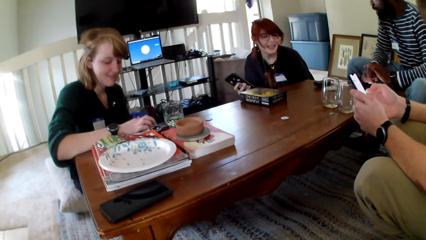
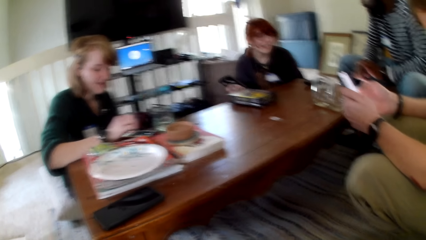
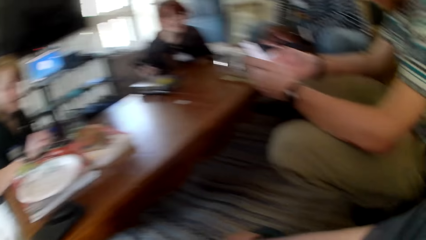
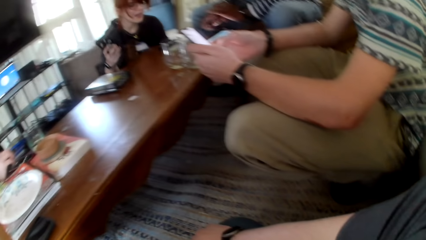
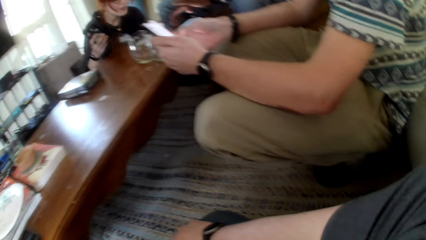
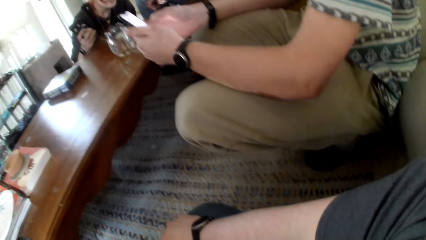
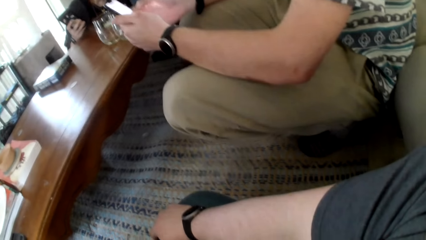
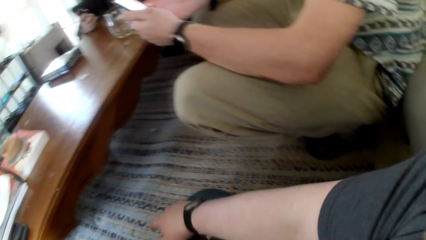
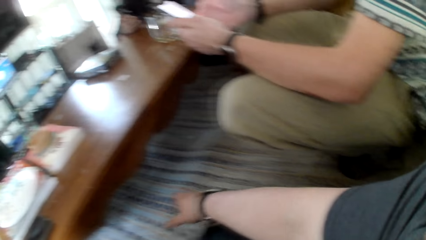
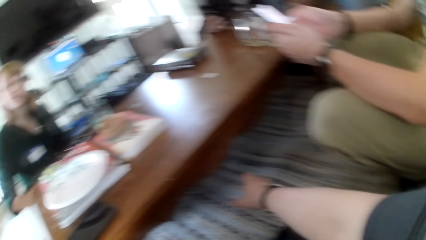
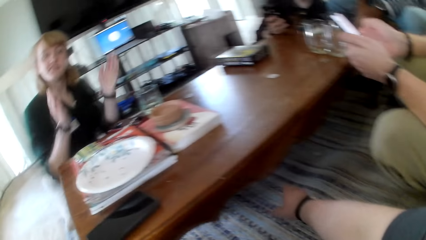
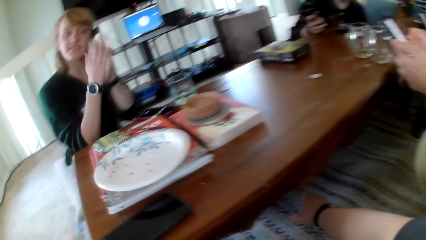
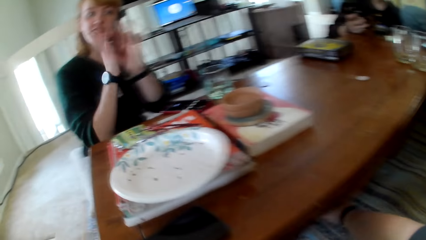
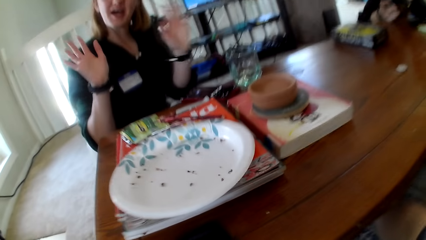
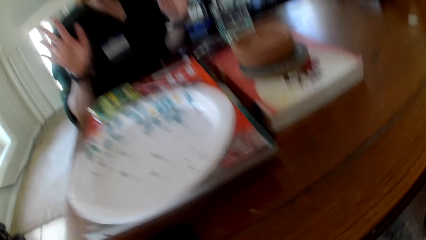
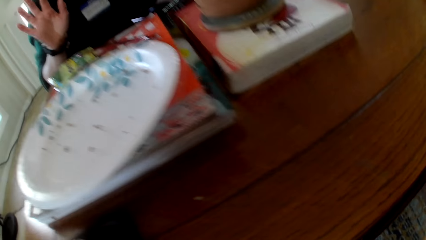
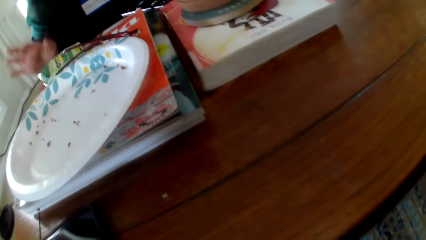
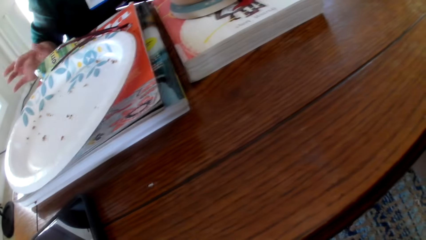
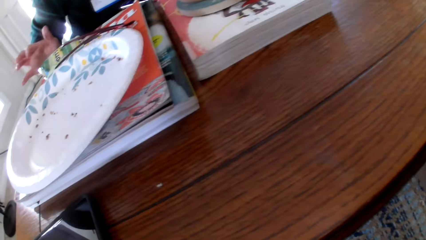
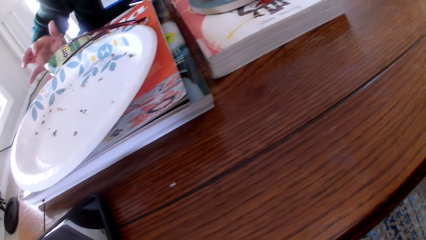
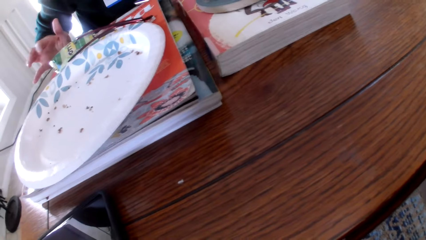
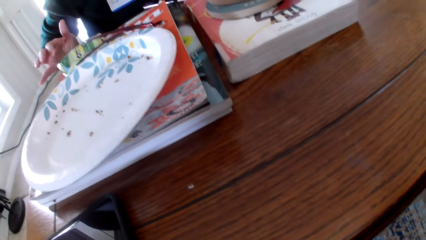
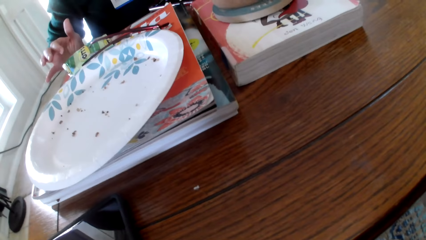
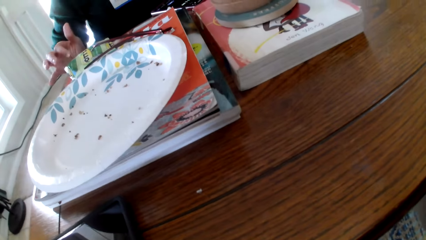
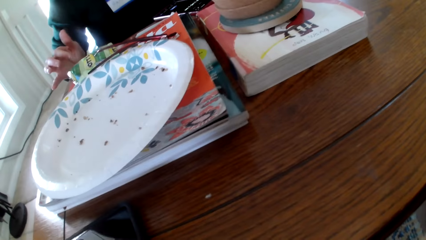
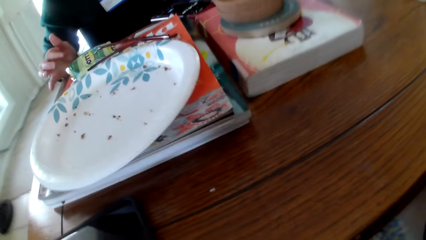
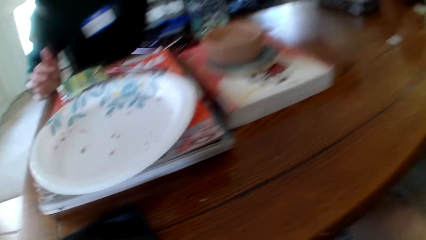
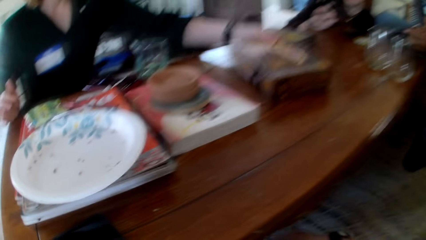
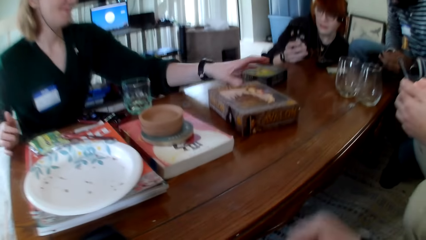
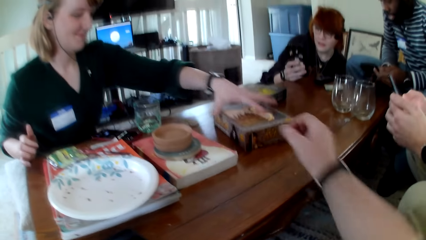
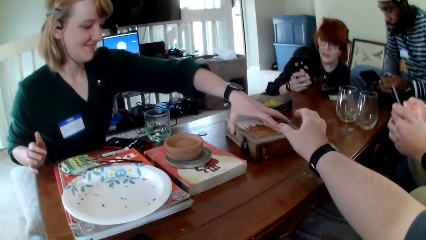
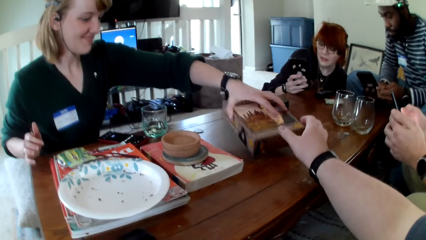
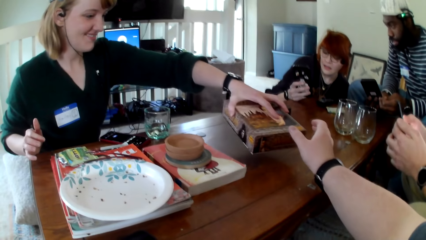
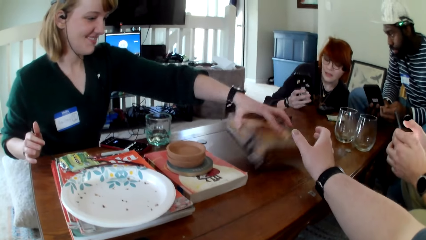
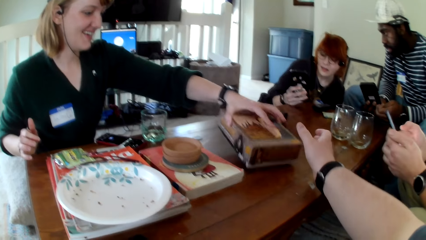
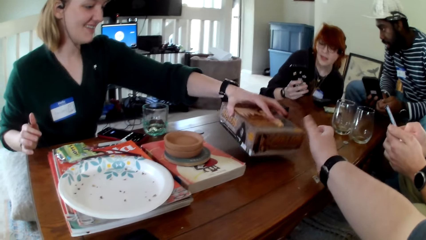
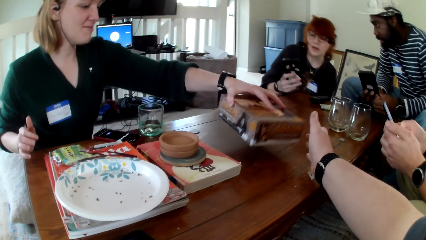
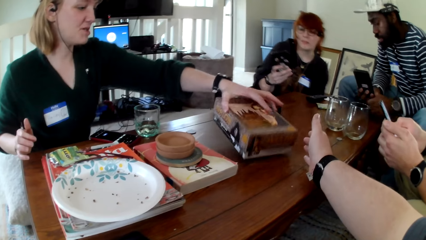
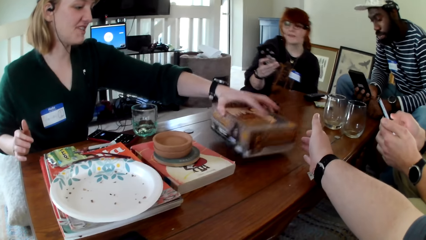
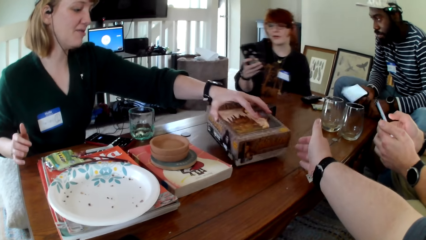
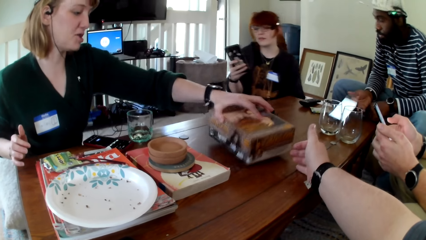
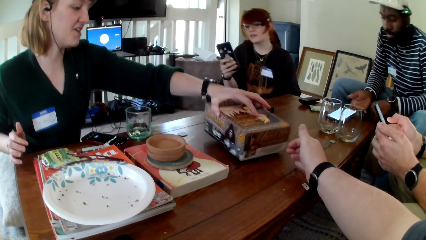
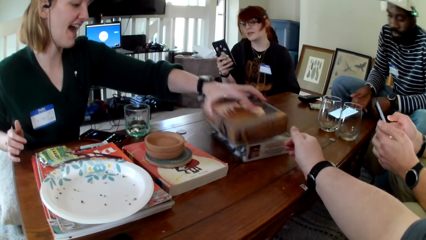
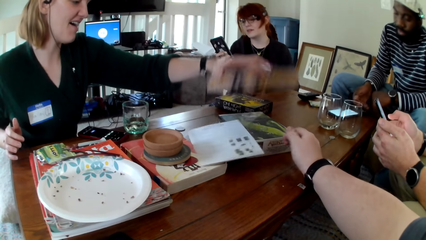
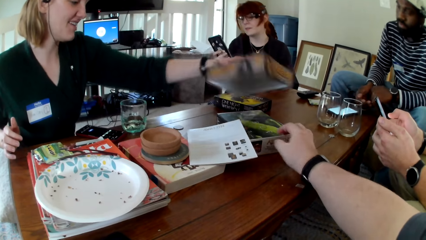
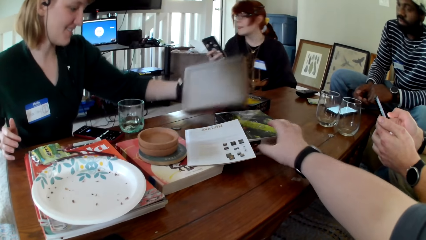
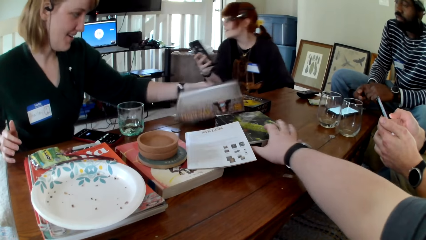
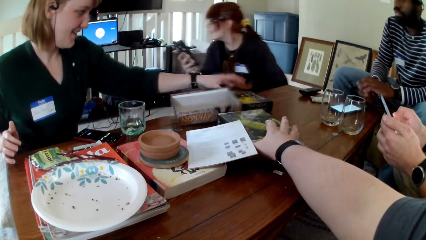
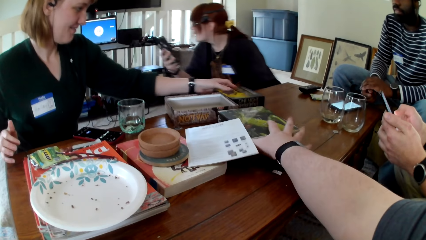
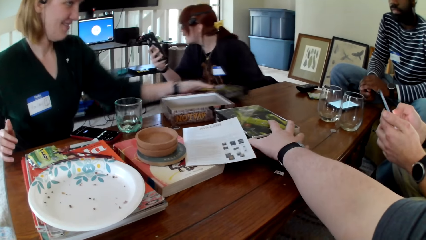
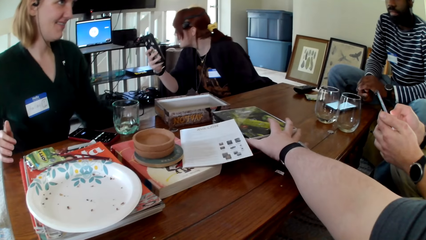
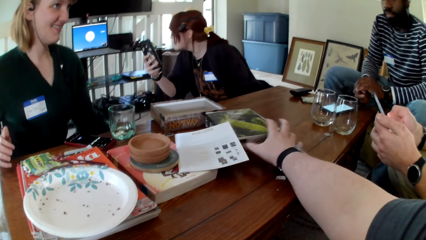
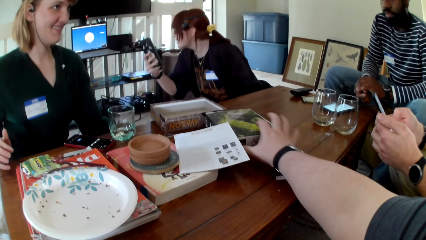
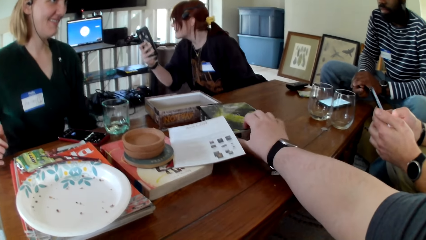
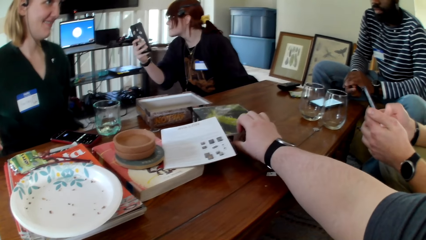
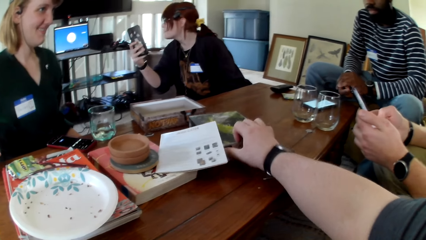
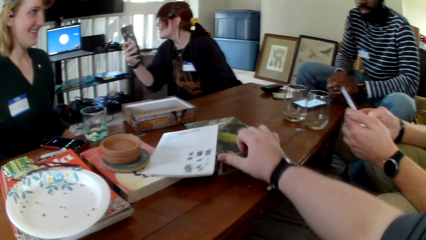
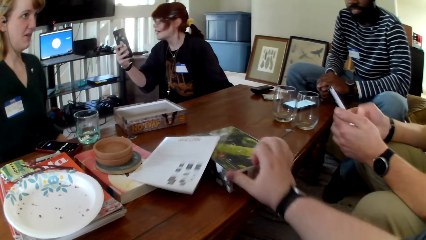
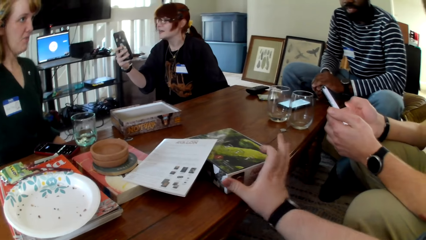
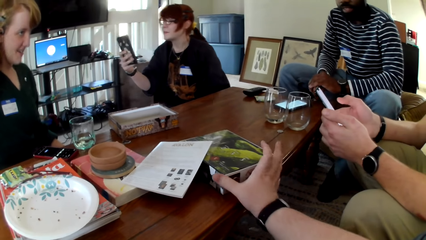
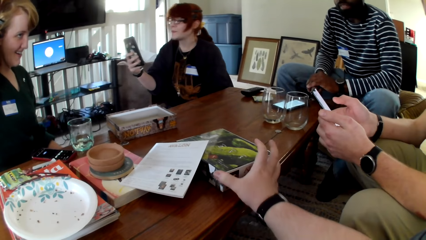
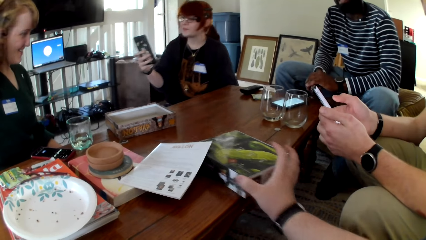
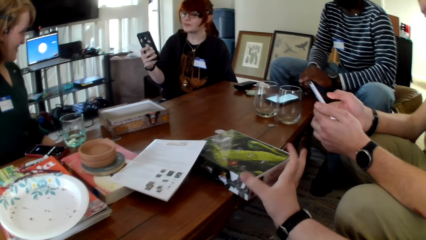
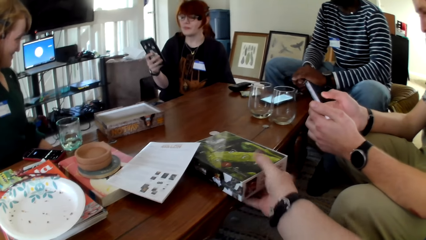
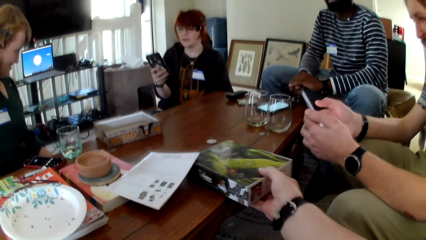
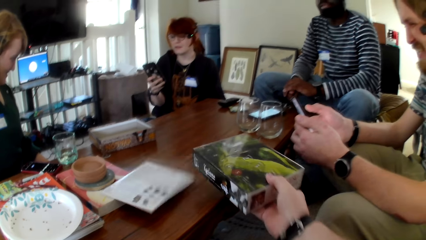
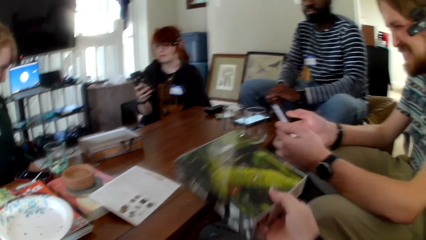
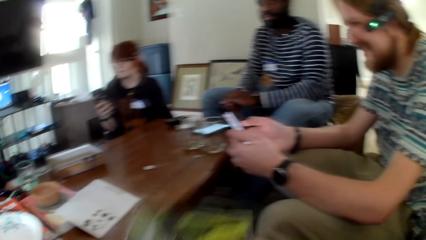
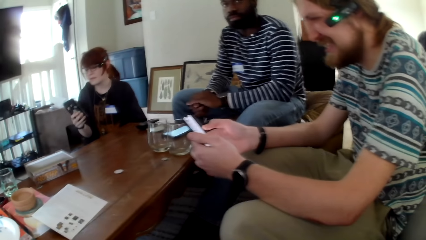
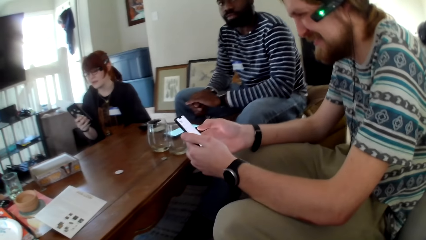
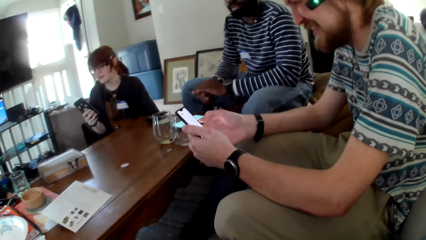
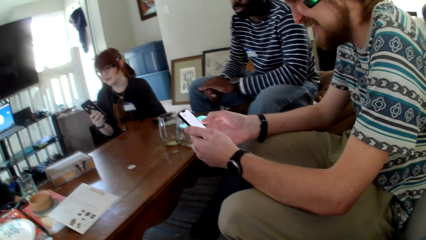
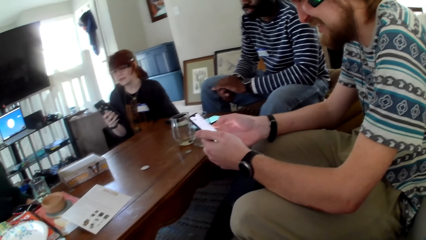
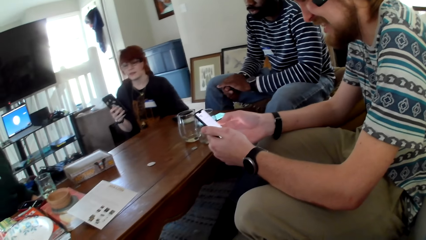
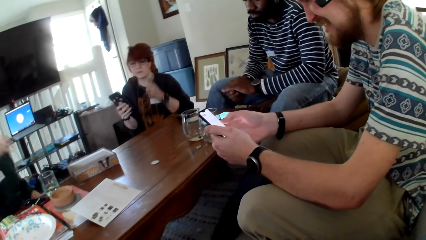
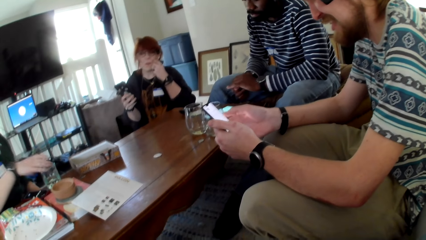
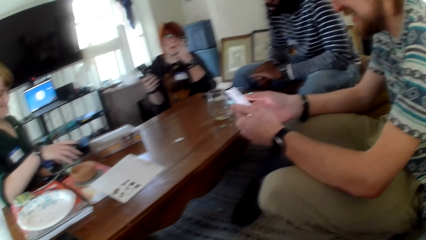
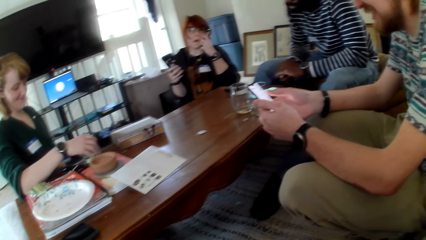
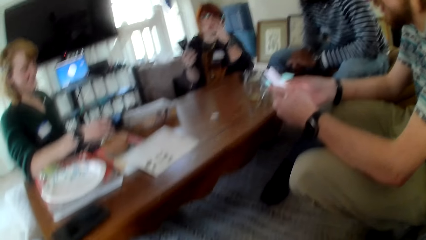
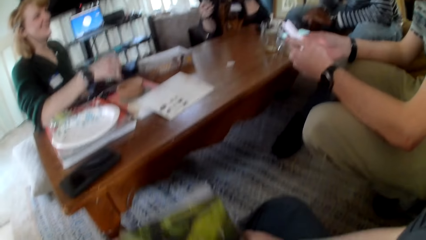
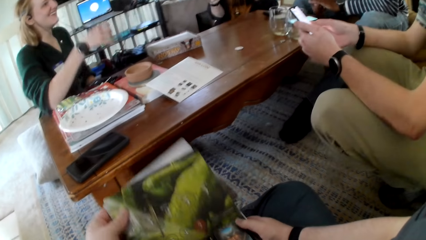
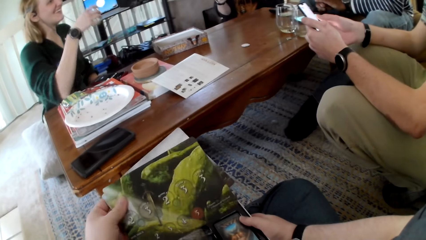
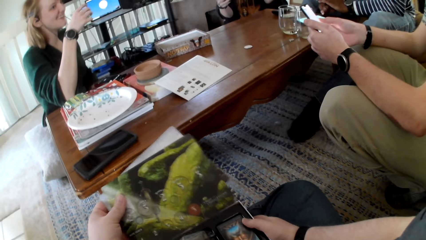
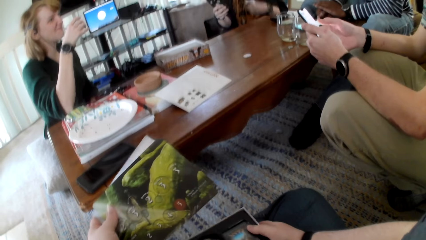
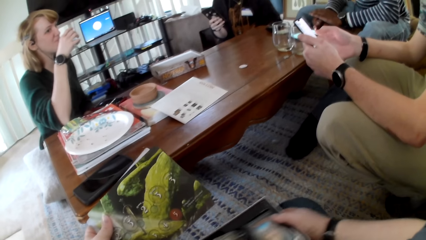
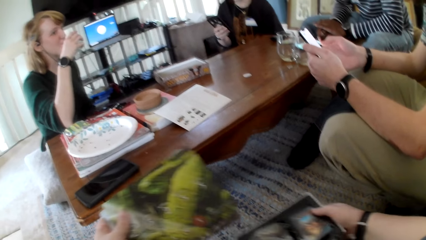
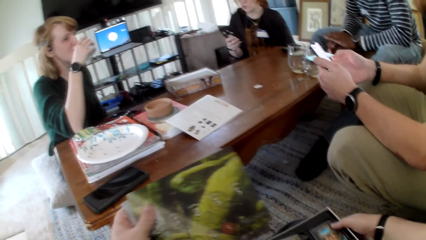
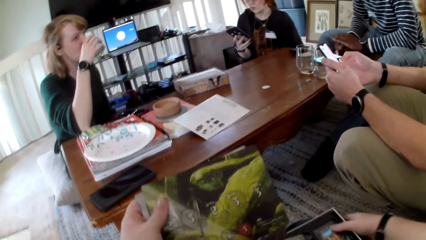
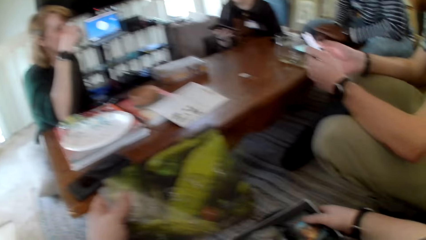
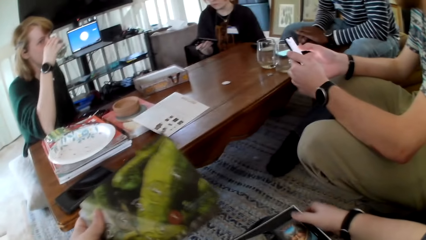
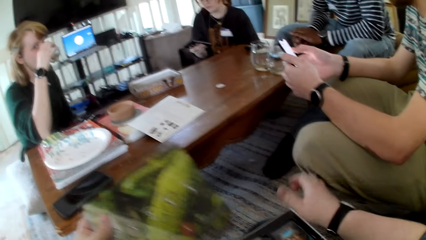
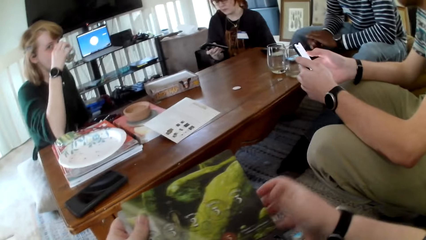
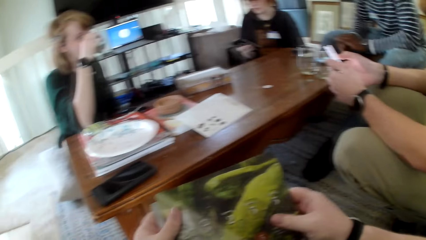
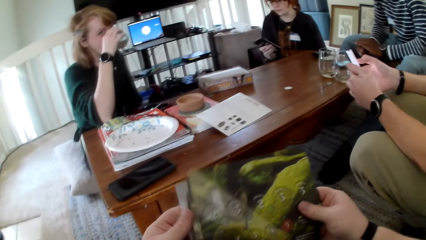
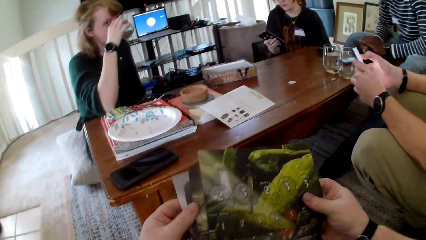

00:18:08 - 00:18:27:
A woman gestures her hands and raises her hand up. The woman holds the table, puts a box on the table and opens the box. The camera wearer stretches his hand. Another woman opens the box. A man operates a phone with both hands. Another woman operates a phone. Another man holds a phone and puts the phone on the table. The second woman puts the box on the table. The camera wearer pulls a box. The second woman picks up a box. The third woman looks at the television. The camera wearer picks up the box. The first man operates a phone with both hands. The second woman picks up a glass. The camera wearer removes pictures from the box. He touches cards. The third woman operates a phone. The camera wearer puts the box on his legs. The second woman drinks water from the glass.
